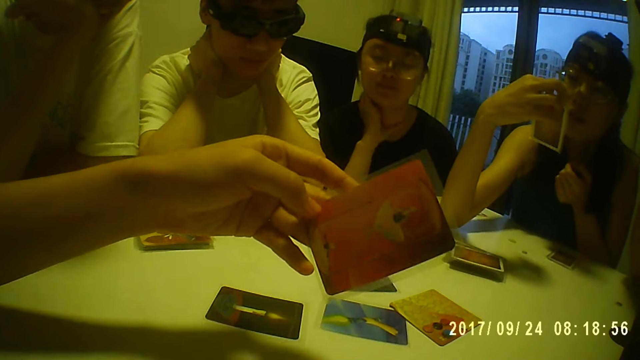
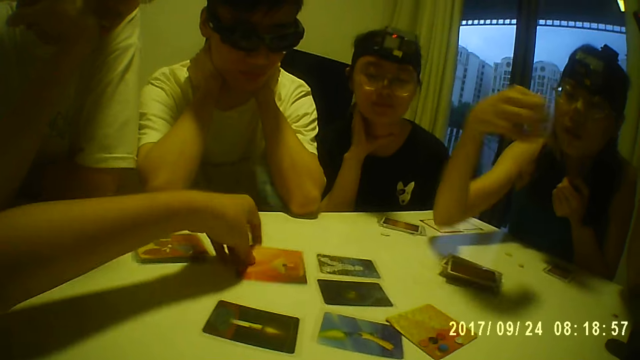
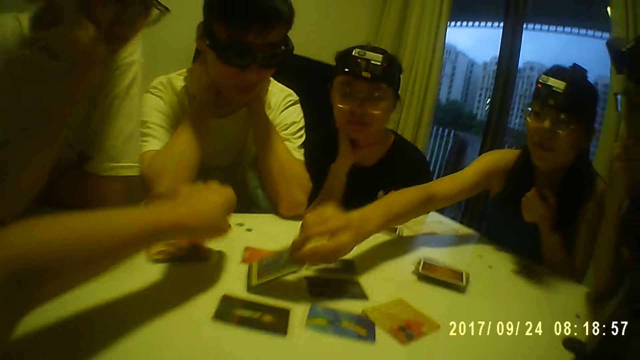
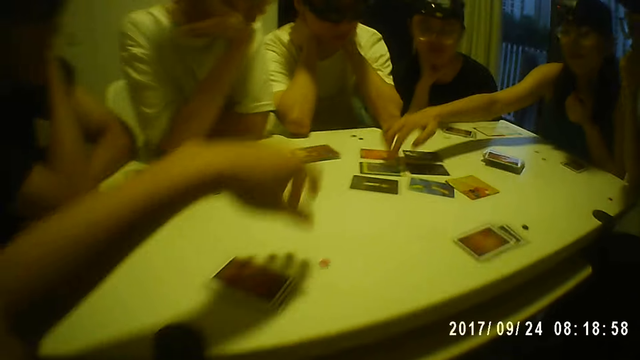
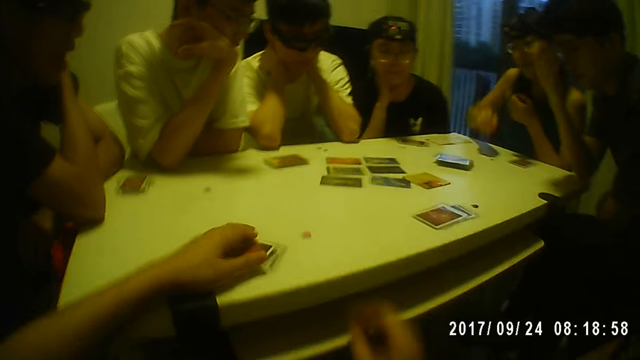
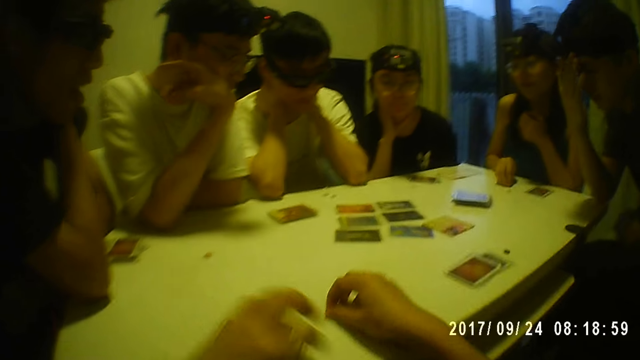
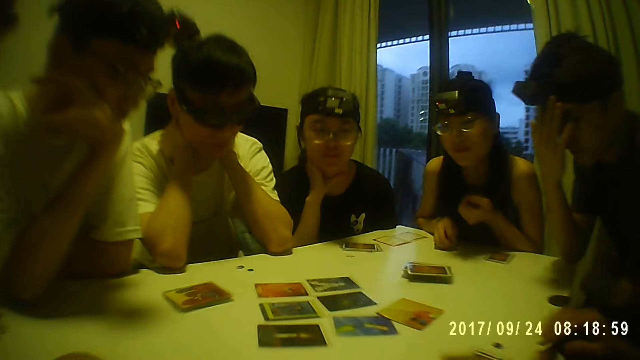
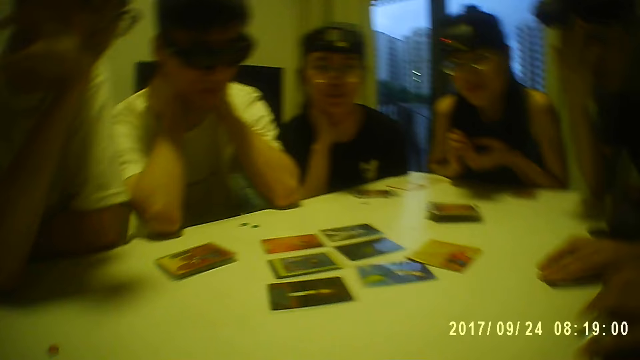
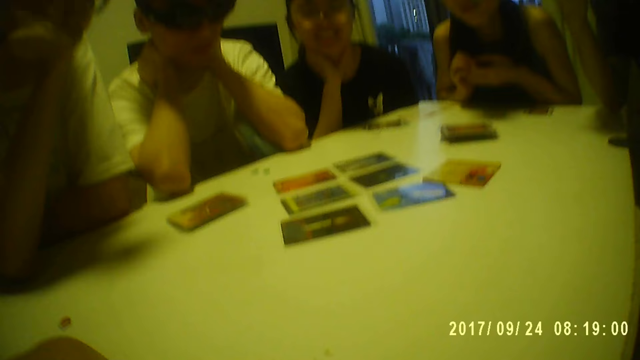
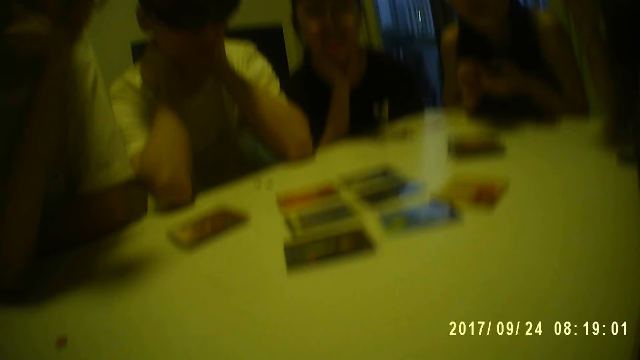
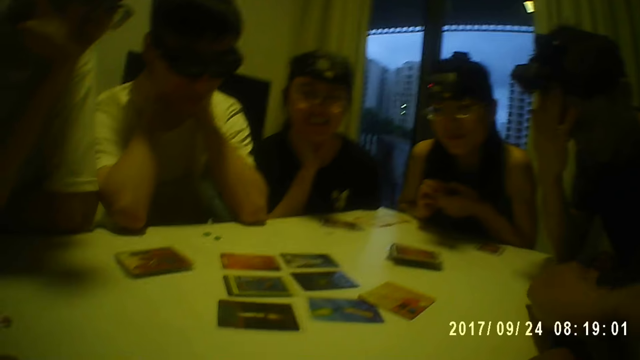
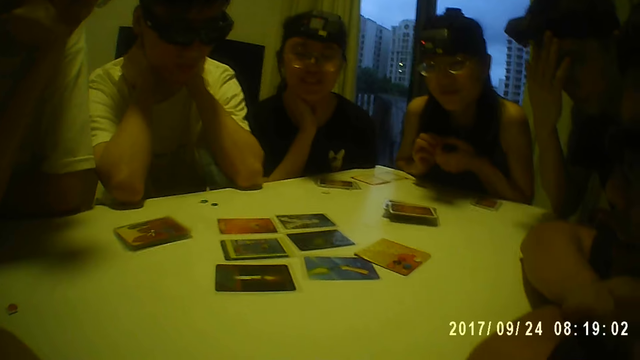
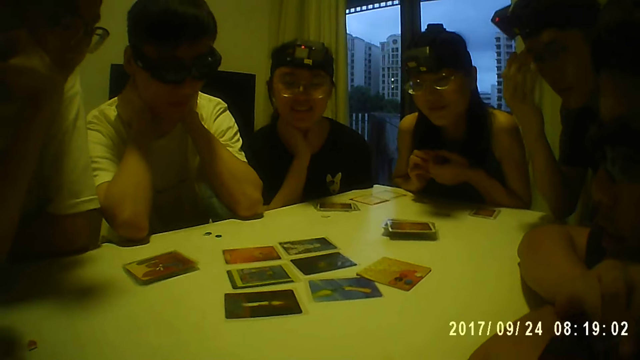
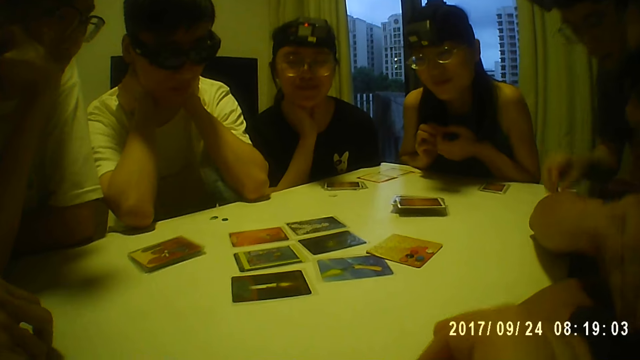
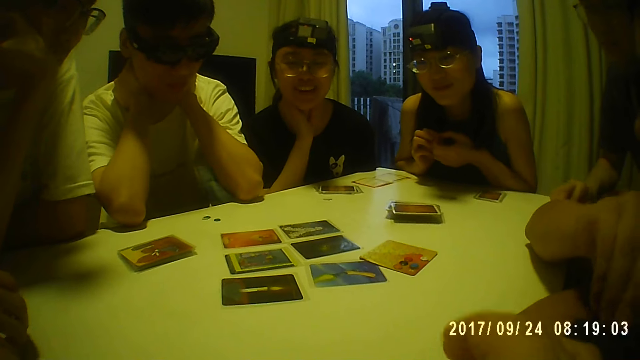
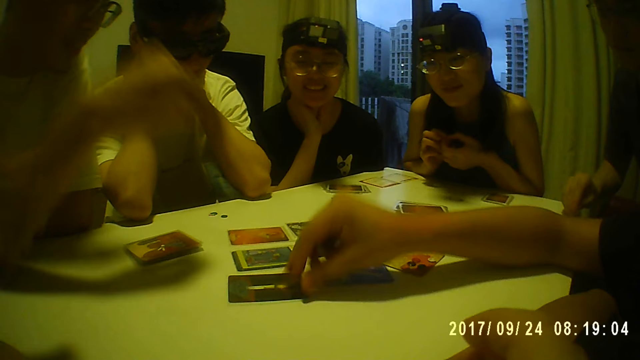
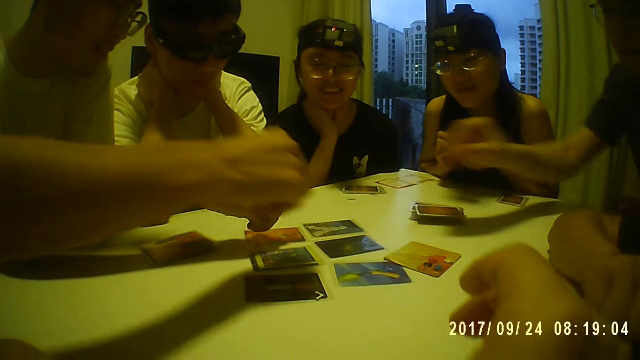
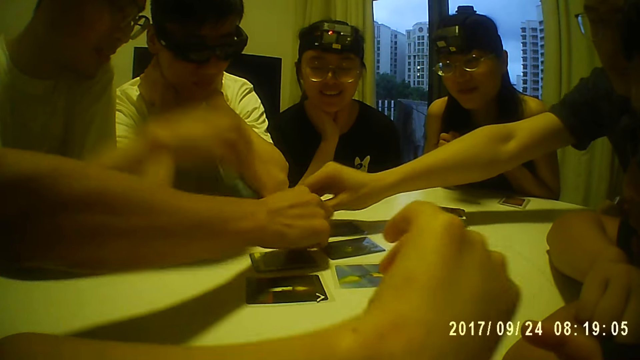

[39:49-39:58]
The camera wearer places the card back on the table with her left hand. A woman places the card on the table with her right hand. The camera wearer moves her hand up. She picks up the cards from the table with her left hand and holds the cards. The woman places her right hand on the table. The camera wearer picks up a token from the table with her right hand. A man places his right hand on his forehead. The camera wearer holds the plastic piece. A second man picks the token from the table with his right hand. The woman holds a token in her hands. The second man places his hands on the table. The first man picks a token from the table with his right hand. A third man picks a token from the table with his right hand. The second man places the token on the table with his right hand. A fourth man places the token on the table with his right hand. The third man places the token on the table with his right hand.

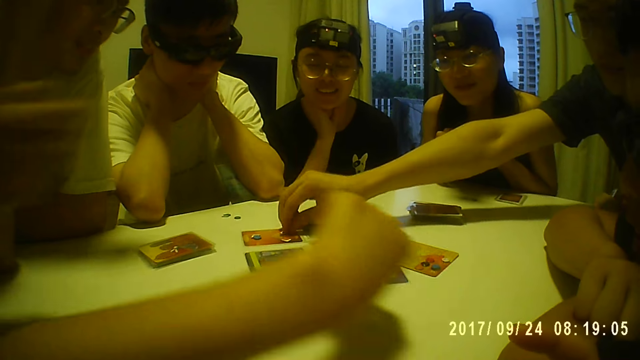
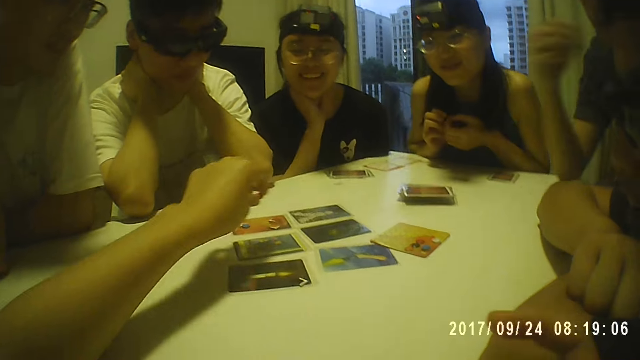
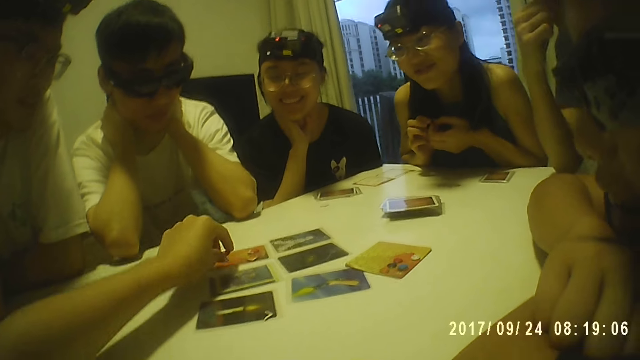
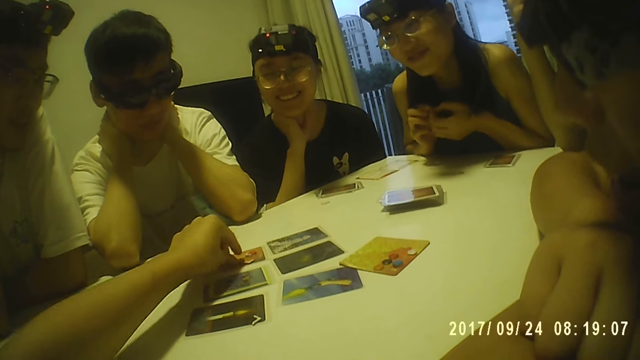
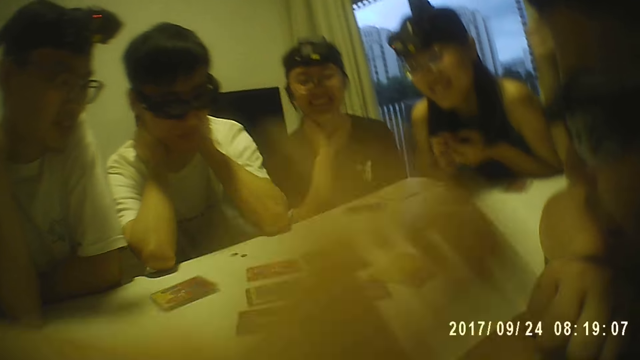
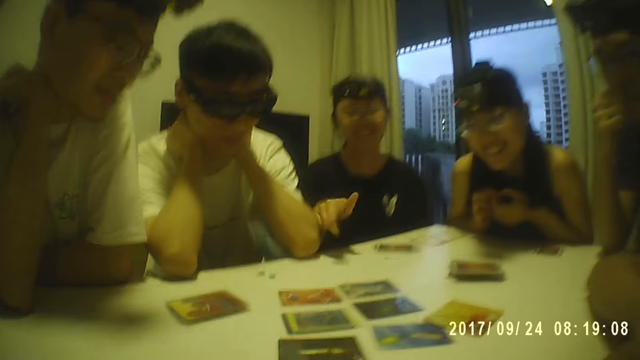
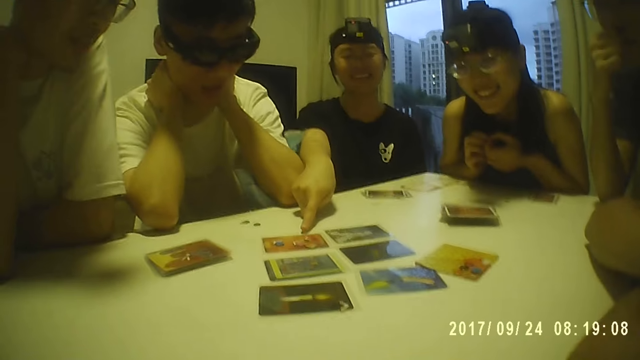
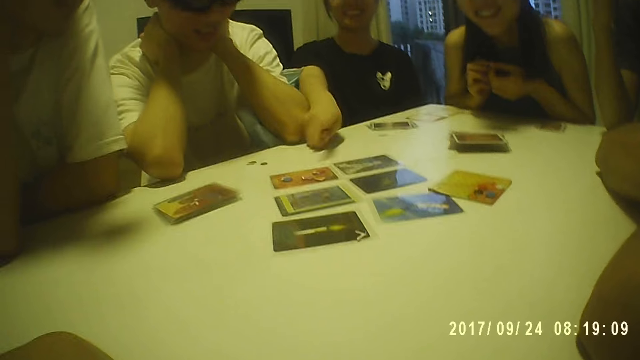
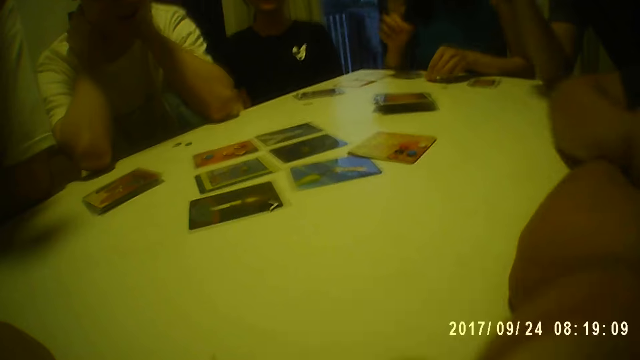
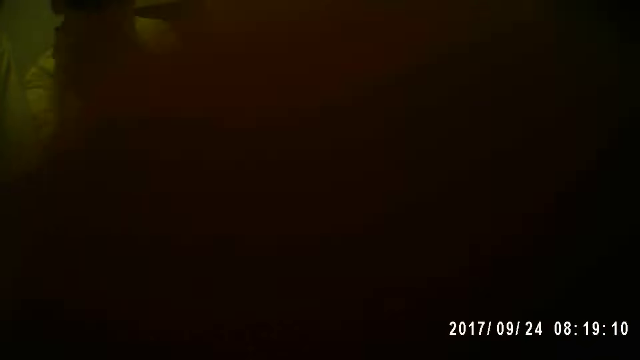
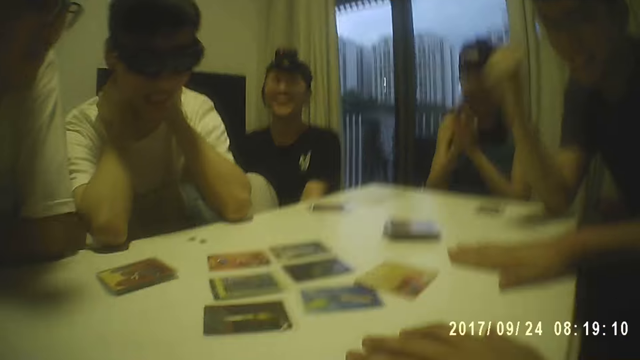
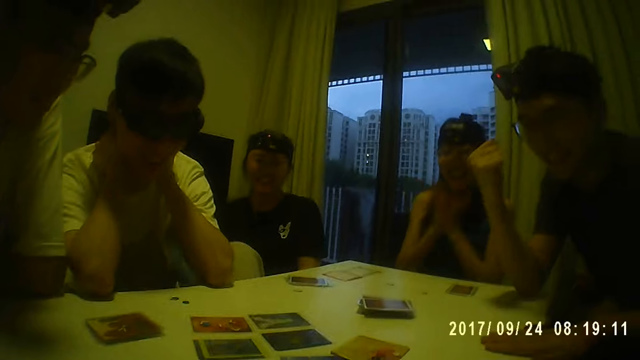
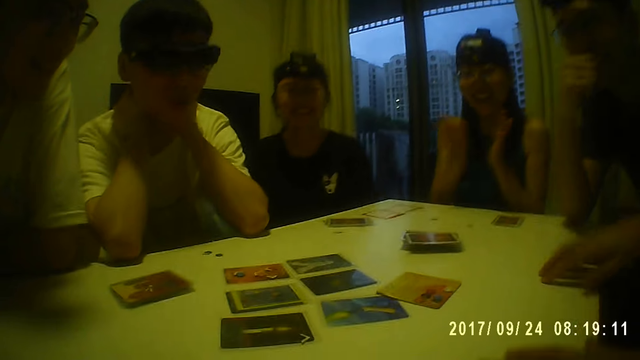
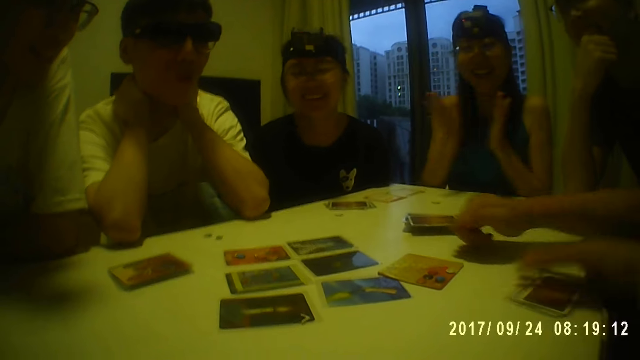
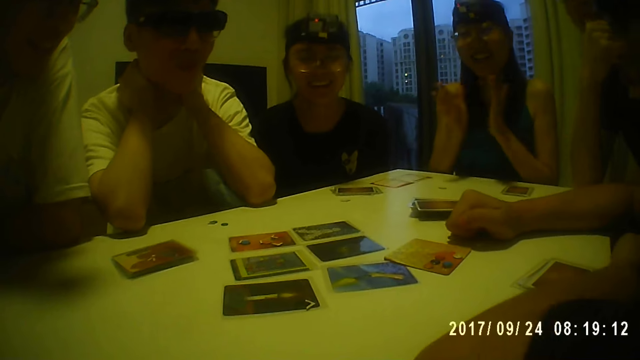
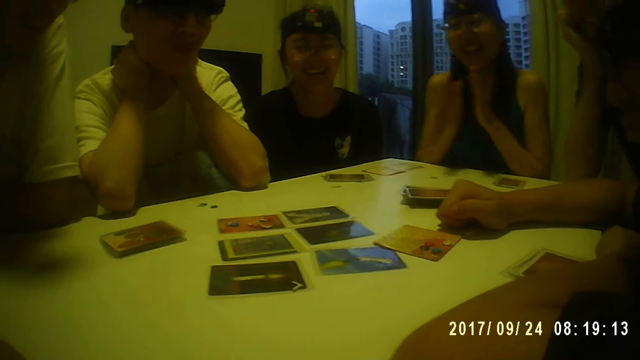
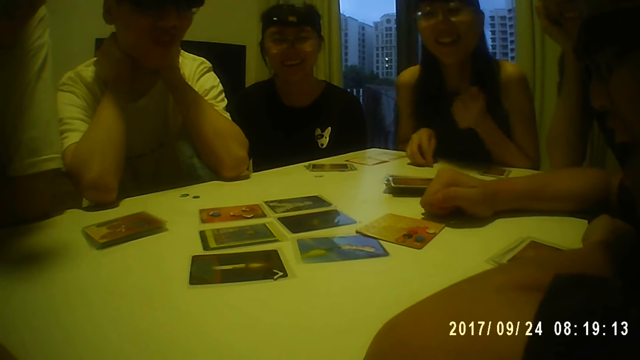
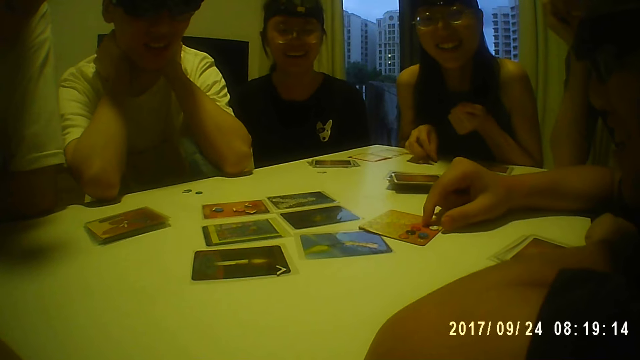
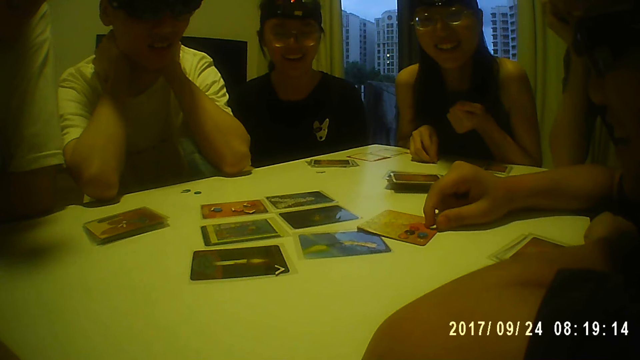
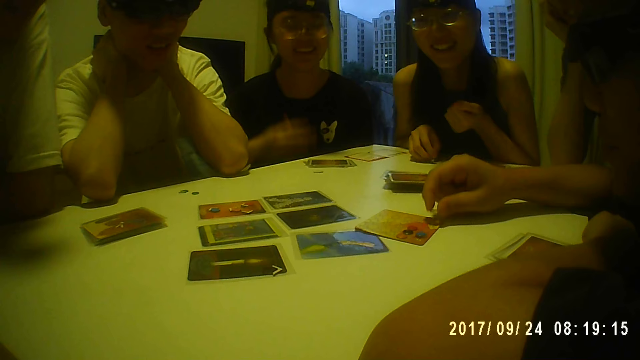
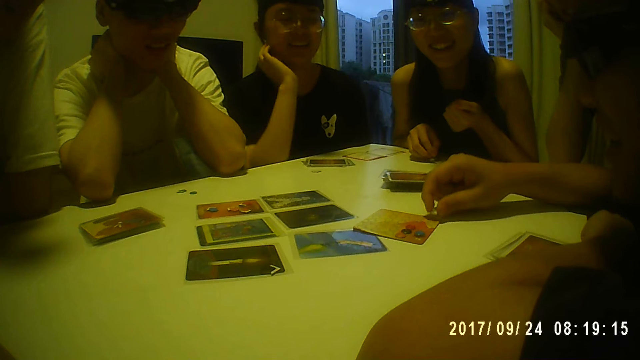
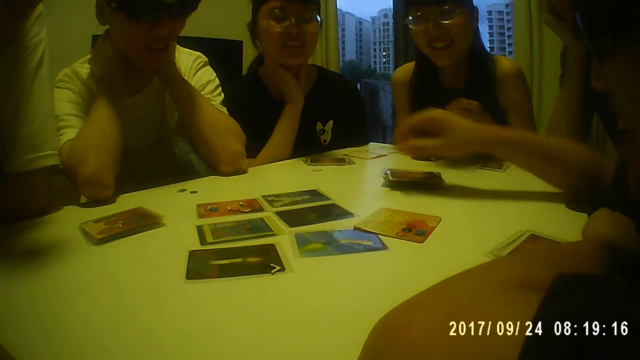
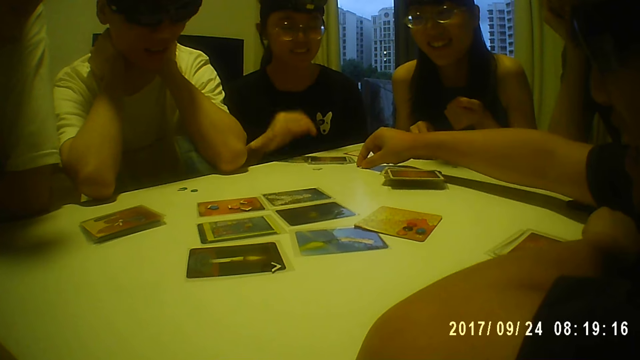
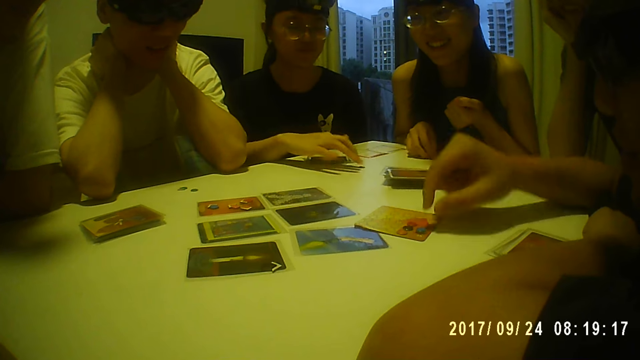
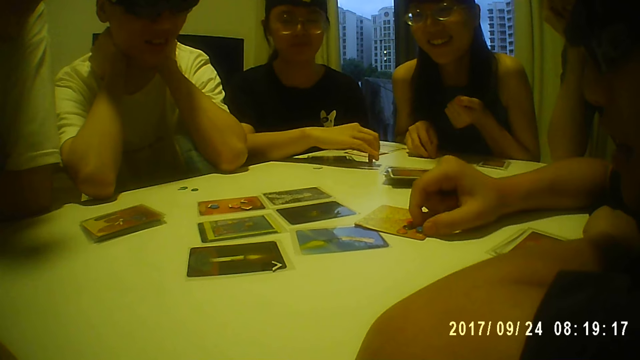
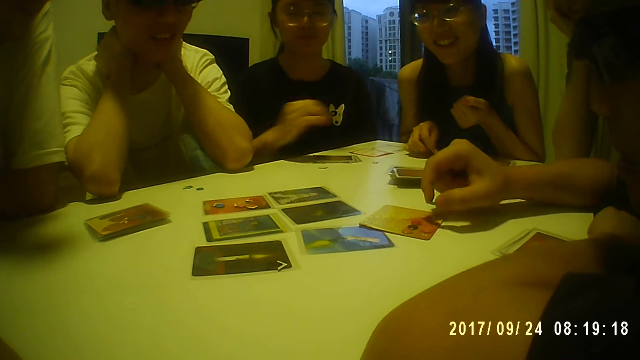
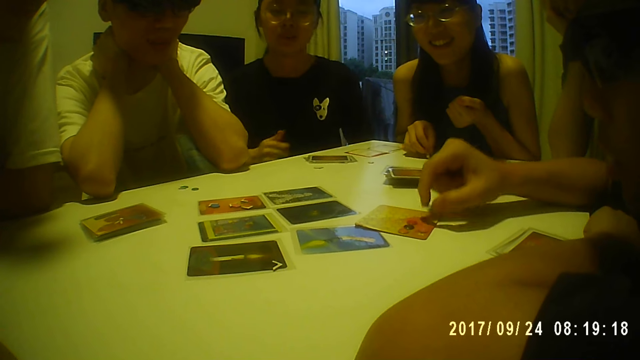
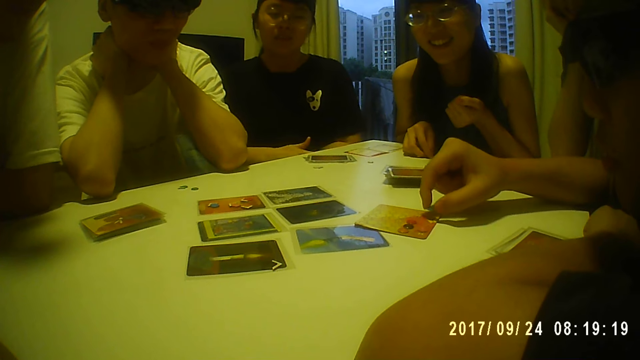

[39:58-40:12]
A man places the token on the table with his right hand. The camera wearer moves the plastic piece forward. The man places his right hand on the table. The camera wearer places the piece on the table. She touches a token on a card on the table with her left hand. She moves her hand back. A woman points her right hand to the card on the table. Another woman places the token on the table with her left hand. The camera wearer touches her face with her right hand. She moves her hand up. Another man places his hands on the table. The other woman claps her hands. The camera wearer looks around. The first man places his right hand on his cheek. The other woman touches the token on the table with her right hand. The other man picks a token from the table with his right hand. The first woman touches her neck with her right hand. The other man places the token on the table with his right hand. The first woman moves the token on the table with her right hand. The other man picks a token from the table with his right hand and taps the table with the token in his right hand.
